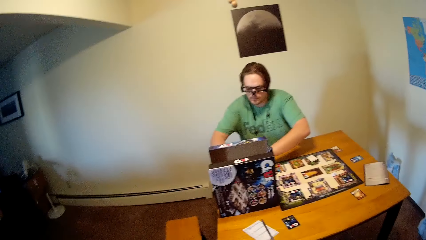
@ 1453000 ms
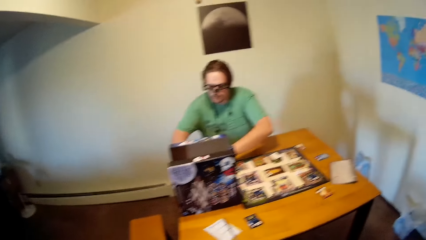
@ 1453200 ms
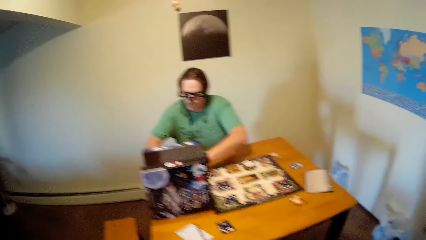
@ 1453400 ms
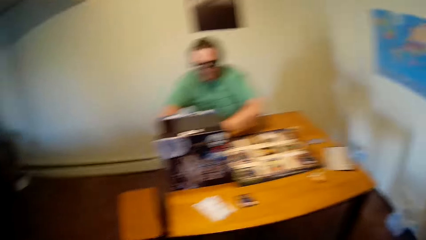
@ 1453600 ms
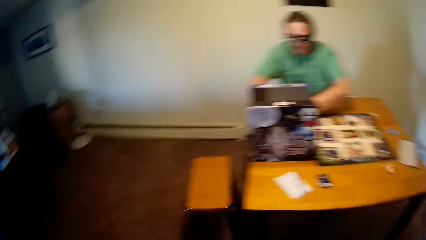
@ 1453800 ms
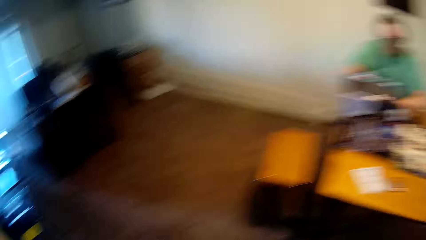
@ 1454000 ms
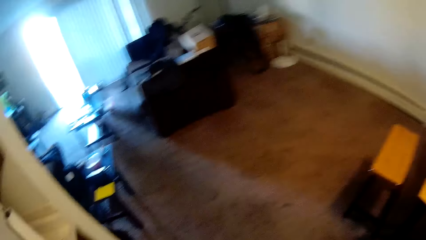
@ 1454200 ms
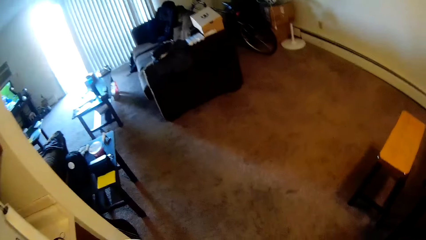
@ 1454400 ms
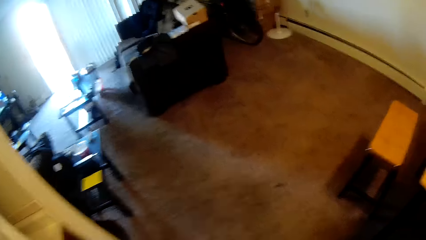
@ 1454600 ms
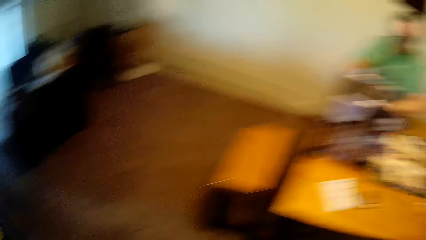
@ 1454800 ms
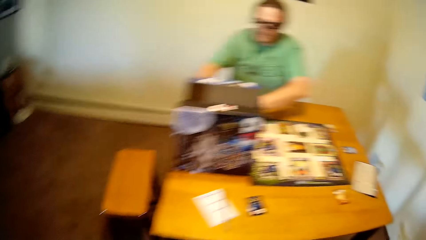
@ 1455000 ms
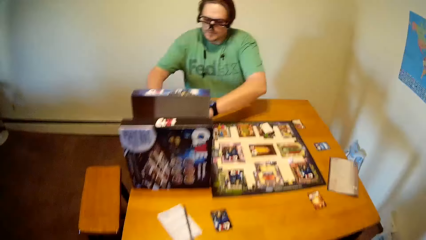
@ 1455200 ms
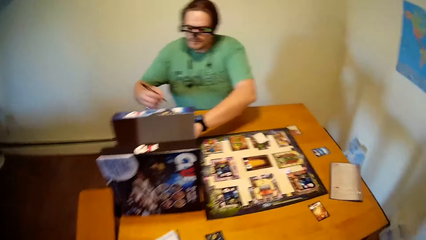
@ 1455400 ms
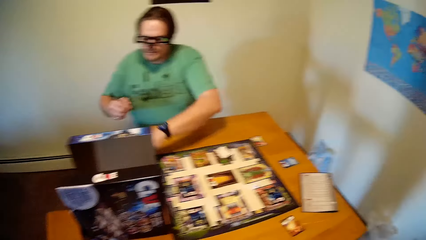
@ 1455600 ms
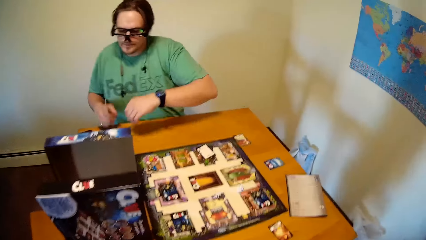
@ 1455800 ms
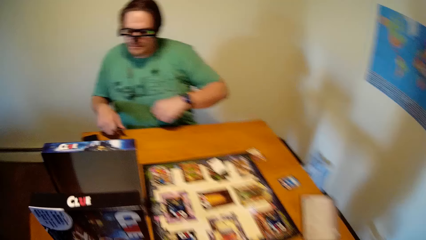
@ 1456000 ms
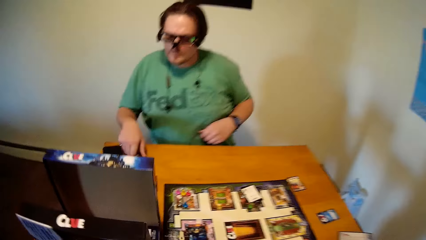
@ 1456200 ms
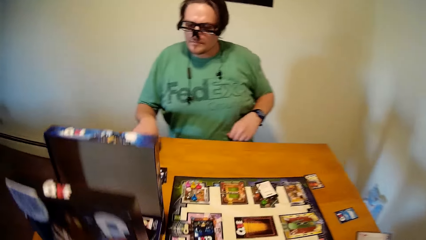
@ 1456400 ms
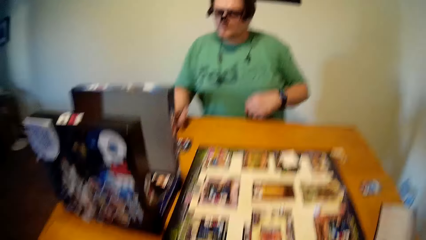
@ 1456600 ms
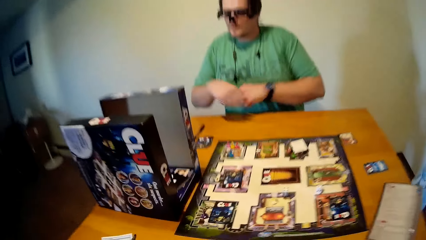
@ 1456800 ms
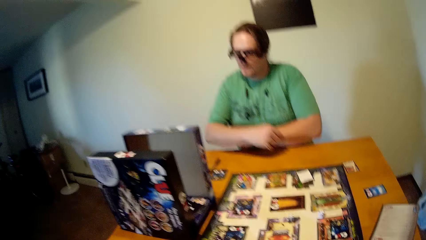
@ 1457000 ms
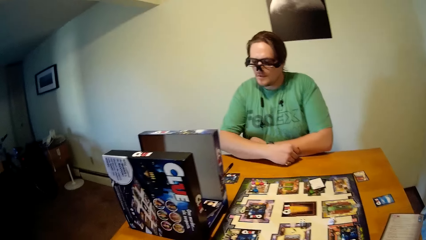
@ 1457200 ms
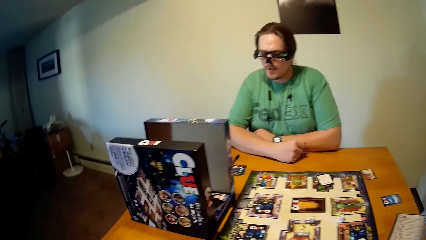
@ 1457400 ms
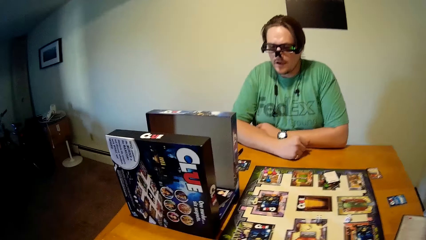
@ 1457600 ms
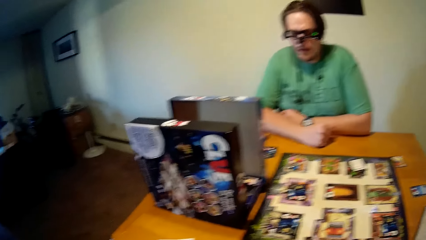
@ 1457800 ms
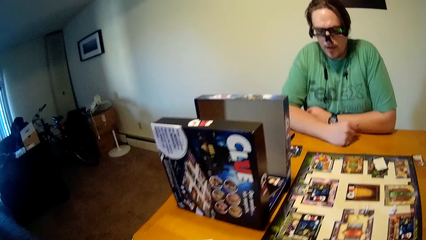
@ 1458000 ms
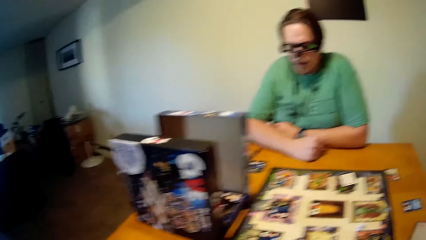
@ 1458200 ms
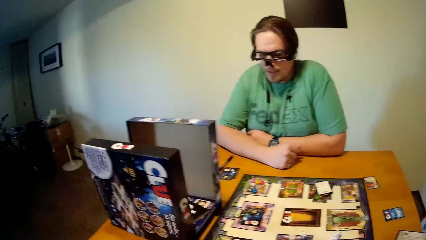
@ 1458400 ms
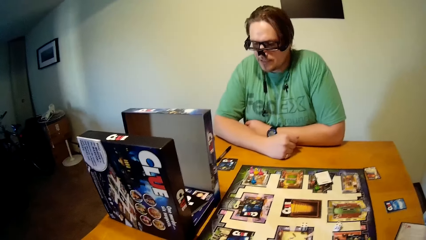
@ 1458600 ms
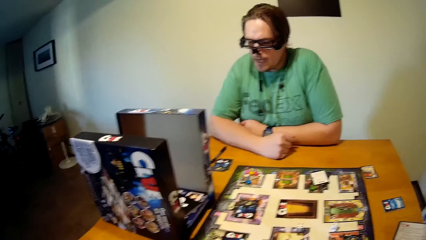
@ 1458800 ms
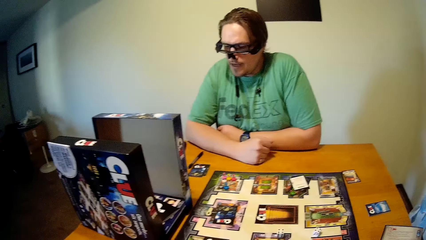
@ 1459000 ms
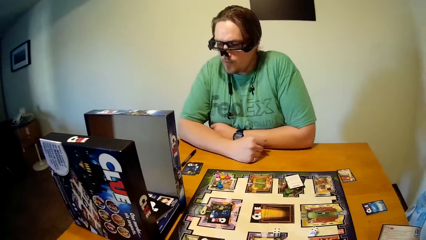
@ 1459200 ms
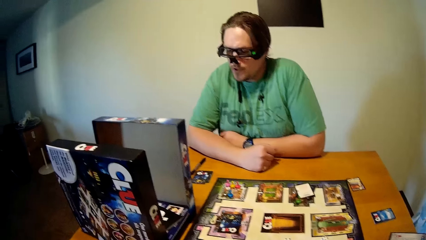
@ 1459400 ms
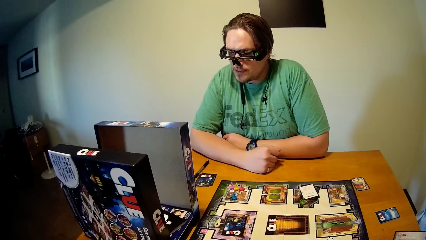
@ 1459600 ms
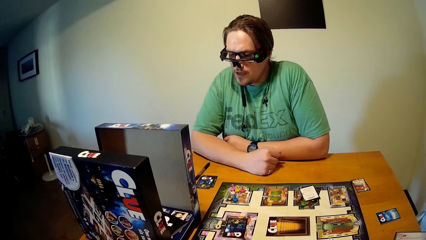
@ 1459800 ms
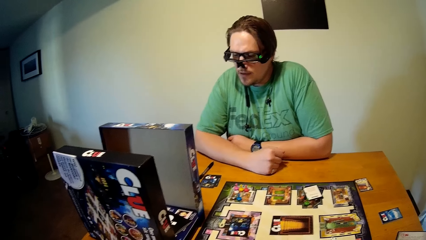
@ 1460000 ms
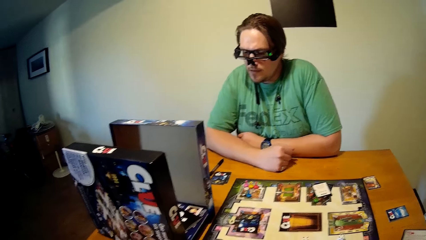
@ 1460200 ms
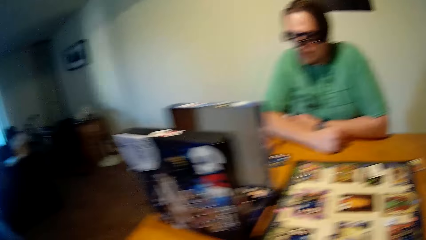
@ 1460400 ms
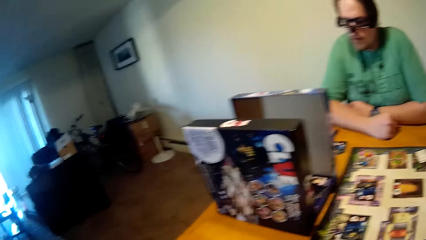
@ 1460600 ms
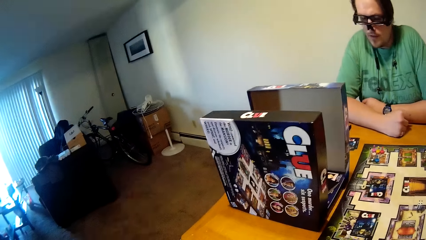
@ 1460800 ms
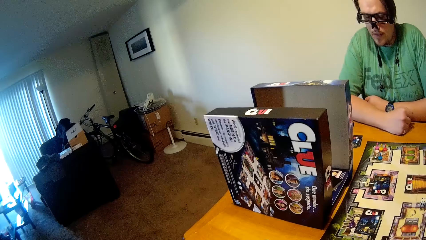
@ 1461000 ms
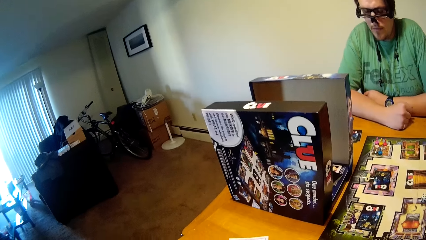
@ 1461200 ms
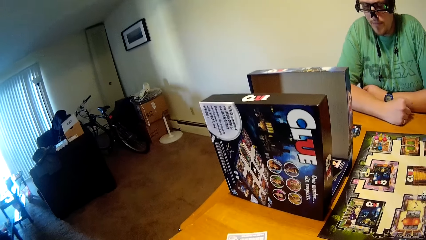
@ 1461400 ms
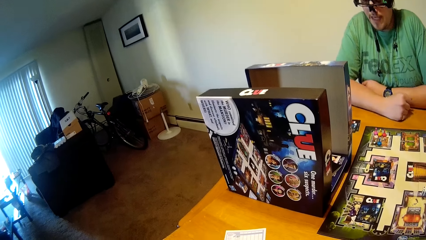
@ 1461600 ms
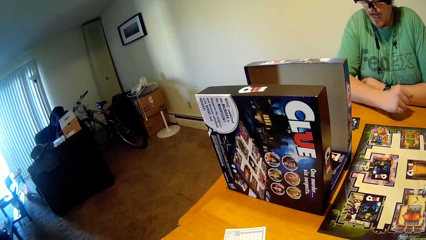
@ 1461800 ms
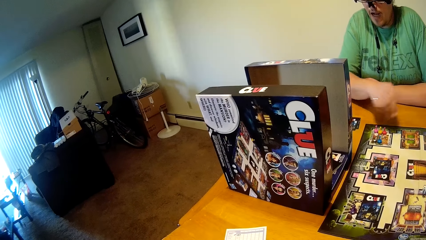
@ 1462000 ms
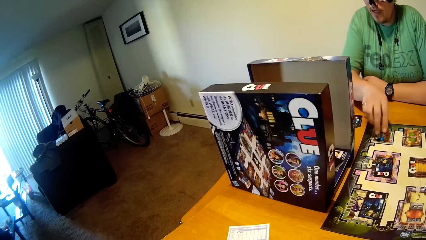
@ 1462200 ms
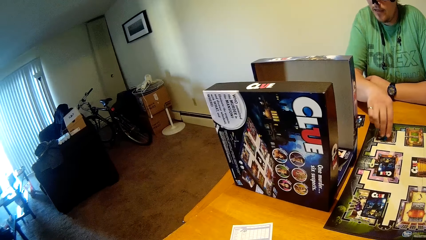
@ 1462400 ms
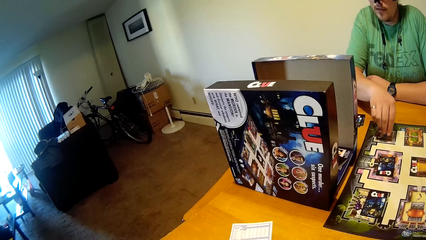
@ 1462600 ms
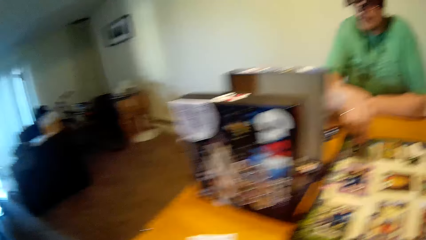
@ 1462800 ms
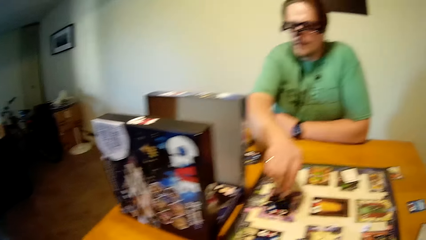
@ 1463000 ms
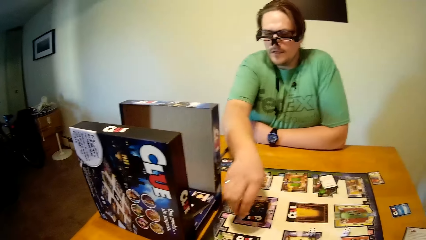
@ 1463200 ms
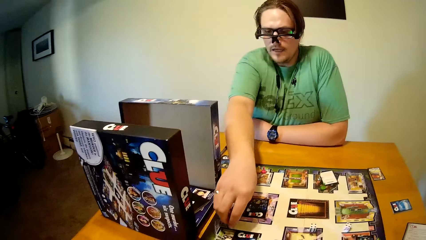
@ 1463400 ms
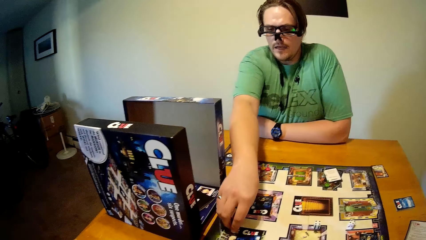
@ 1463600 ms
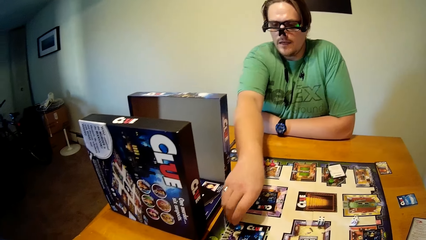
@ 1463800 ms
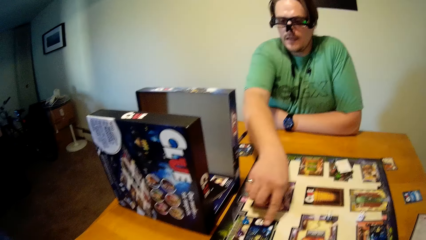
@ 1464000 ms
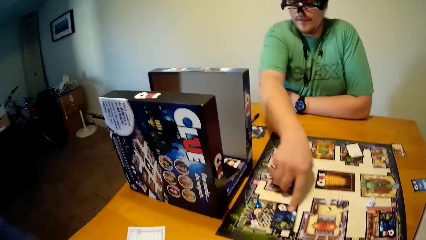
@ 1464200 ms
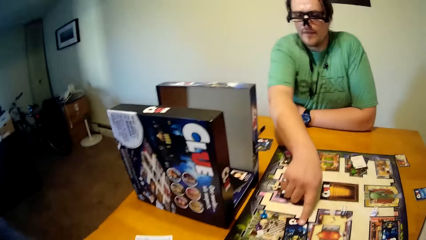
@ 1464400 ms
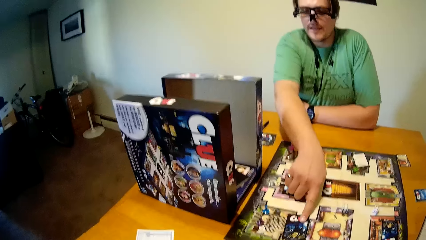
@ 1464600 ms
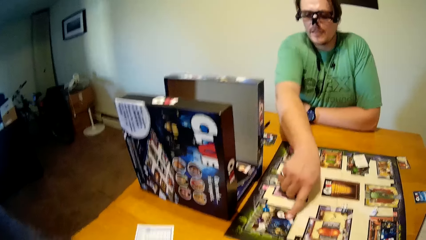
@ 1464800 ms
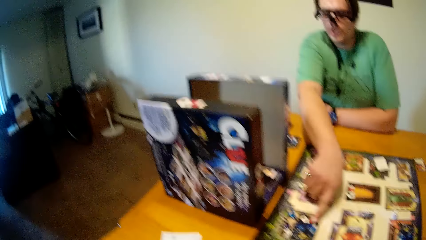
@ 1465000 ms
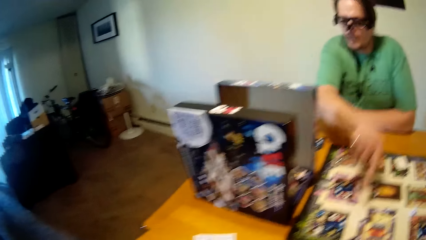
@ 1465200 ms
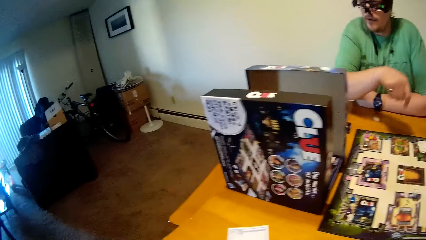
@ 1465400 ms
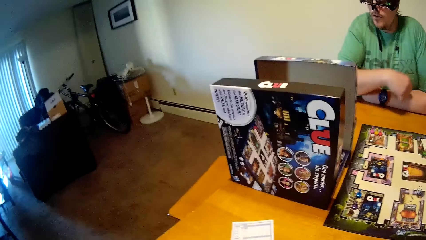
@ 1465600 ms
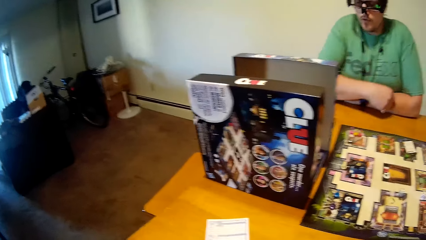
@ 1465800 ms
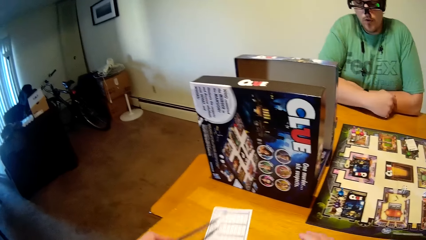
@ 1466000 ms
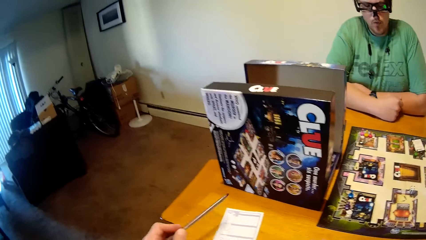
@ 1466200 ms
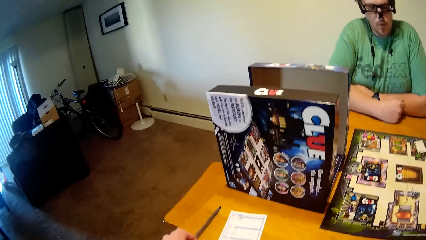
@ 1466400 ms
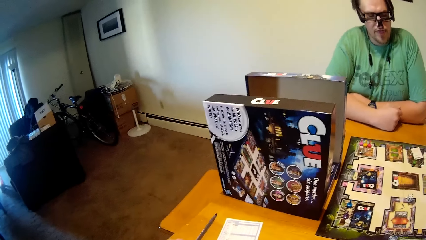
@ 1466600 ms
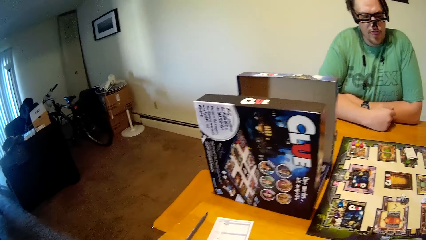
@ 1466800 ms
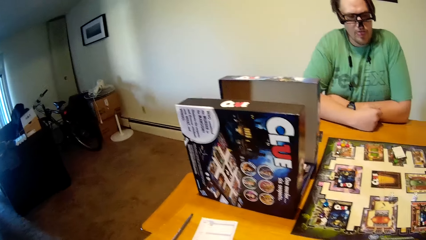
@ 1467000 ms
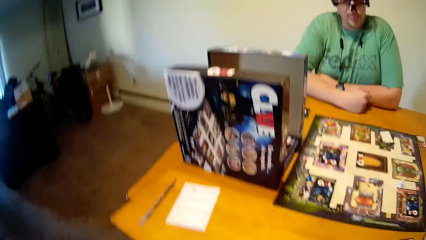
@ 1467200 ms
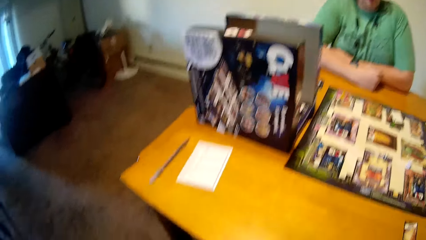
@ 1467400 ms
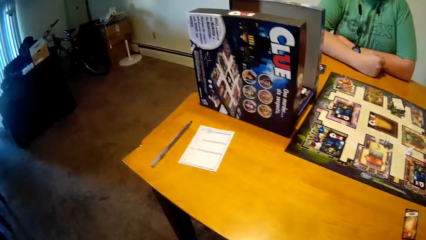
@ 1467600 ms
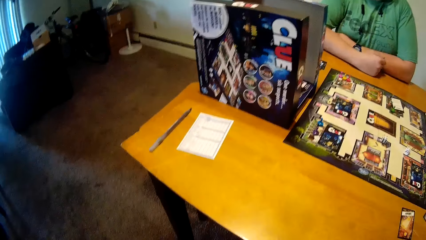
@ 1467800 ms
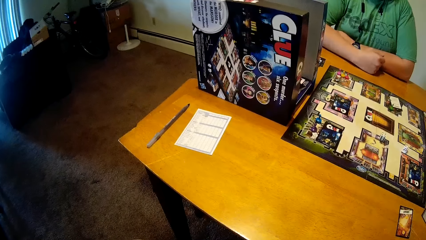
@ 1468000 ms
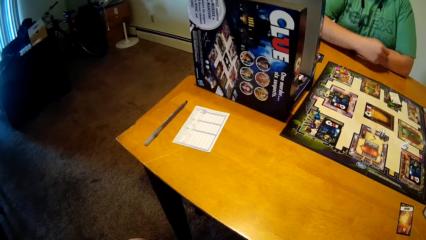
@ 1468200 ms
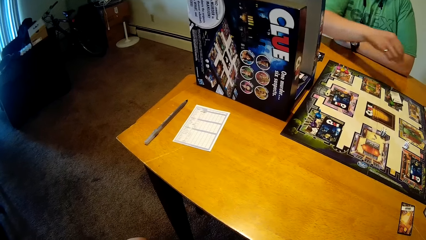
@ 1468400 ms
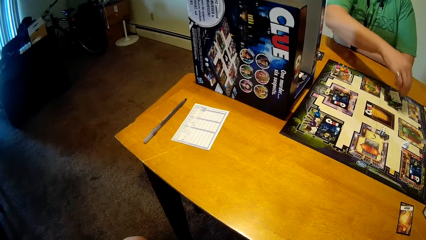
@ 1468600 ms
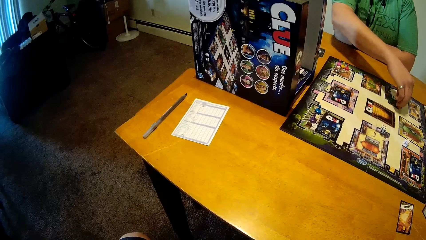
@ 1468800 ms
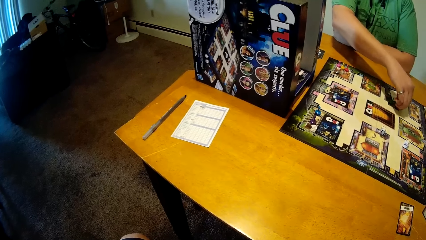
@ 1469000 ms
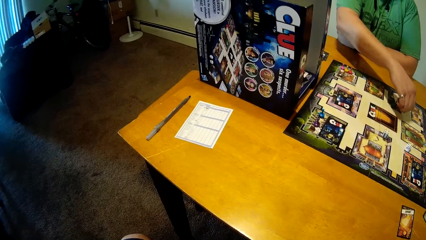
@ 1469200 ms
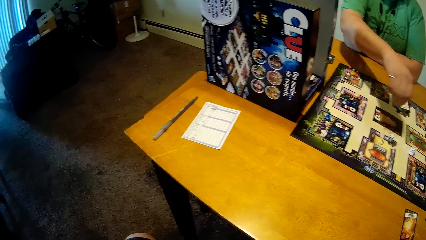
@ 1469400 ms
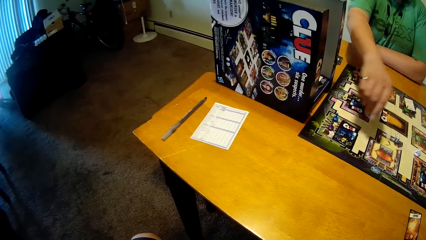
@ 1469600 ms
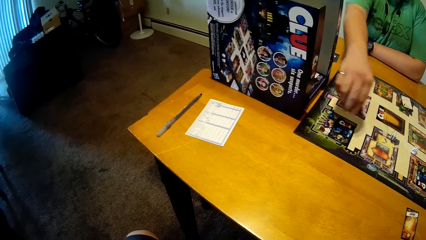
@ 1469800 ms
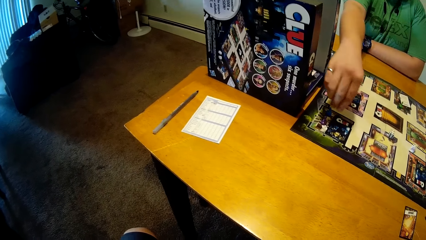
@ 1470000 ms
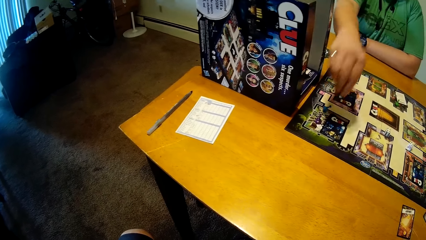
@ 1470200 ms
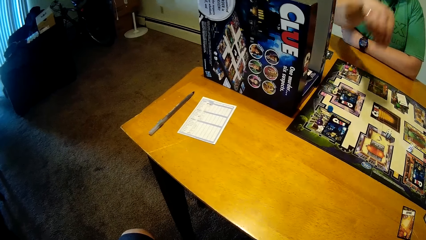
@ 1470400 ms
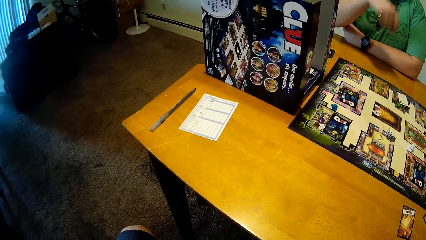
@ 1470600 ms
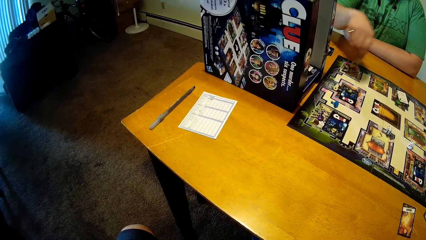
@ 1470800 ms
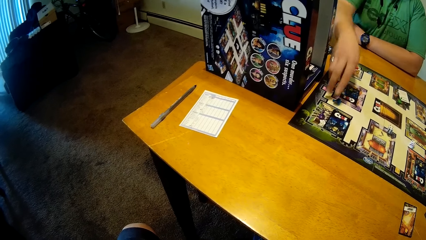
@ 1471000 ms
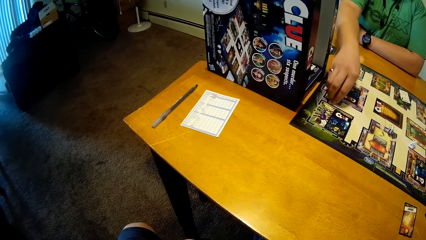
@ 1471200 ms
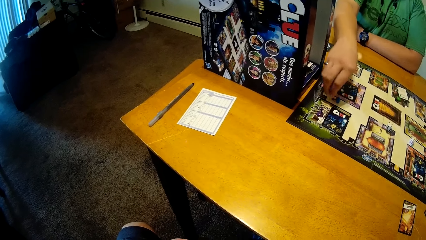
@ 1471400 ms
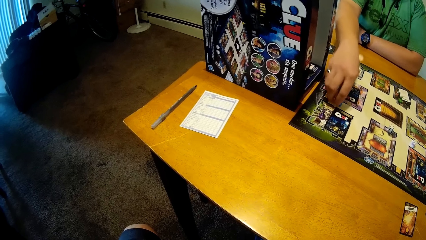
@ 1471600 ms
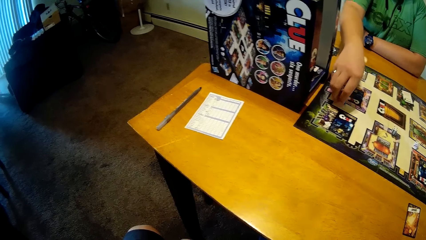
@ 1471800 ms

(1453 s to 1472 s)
The camera wearer looks around the house. He sits opposite the man. The man places the pen in his right hand on the table. The man moves the token on the game board with his left hand. The man pushes the card. The camera wearer drops the pen on the table with his left hand. The man moves the token on the game board with his left hand.
